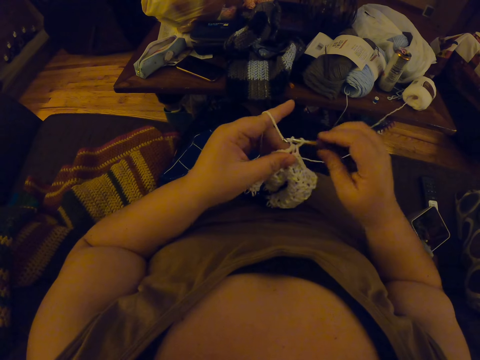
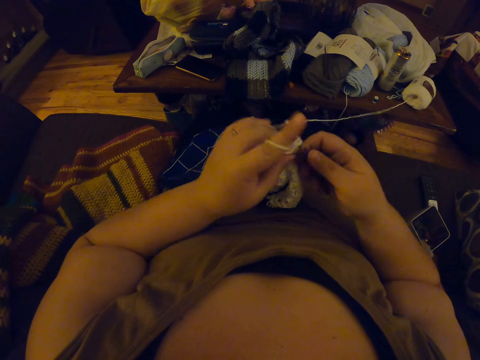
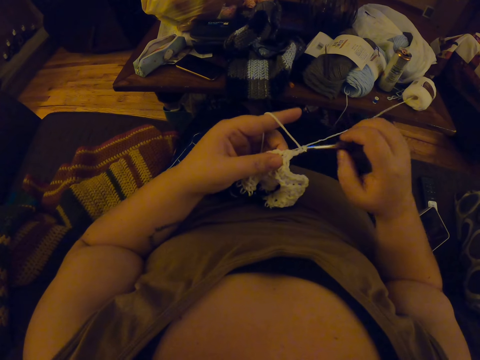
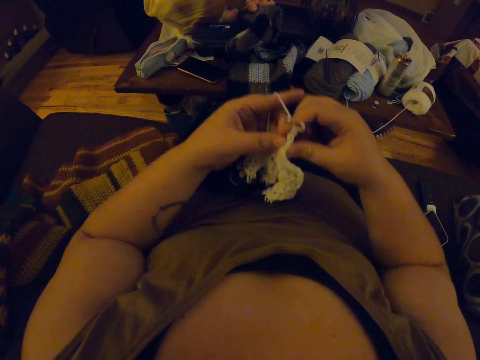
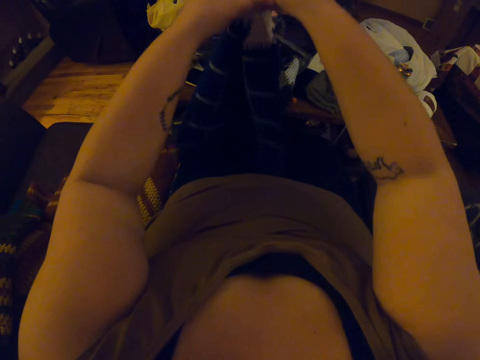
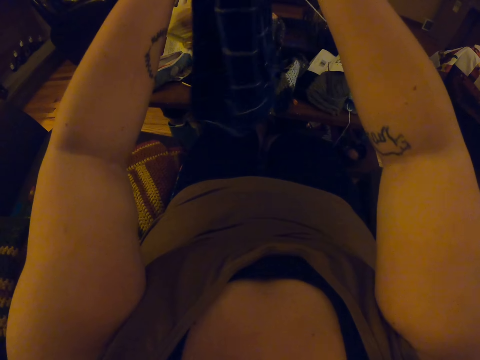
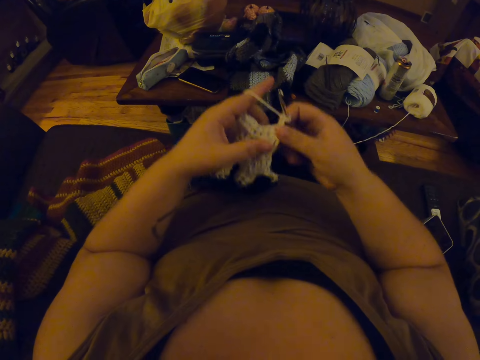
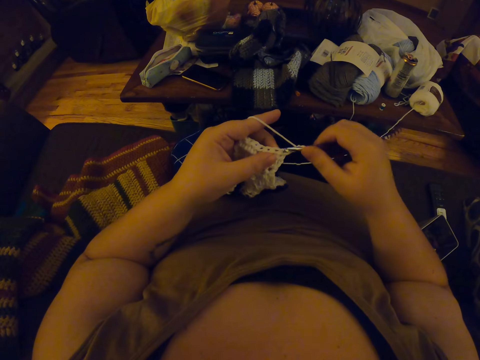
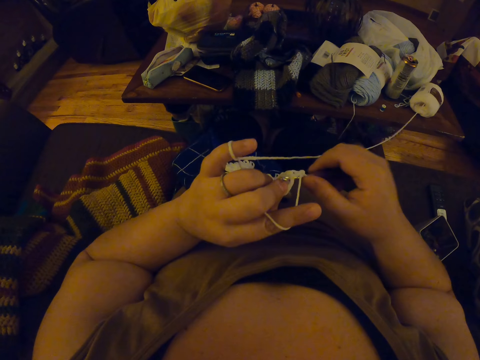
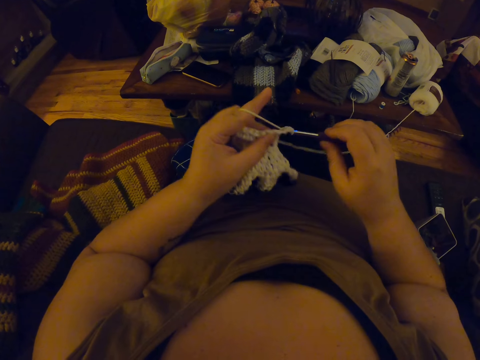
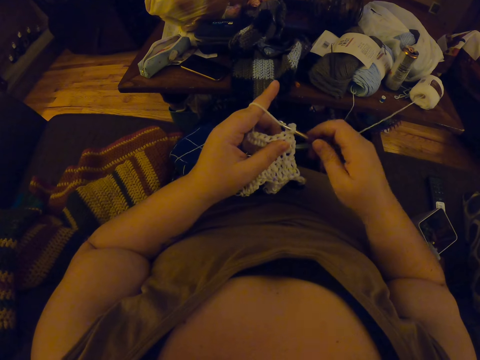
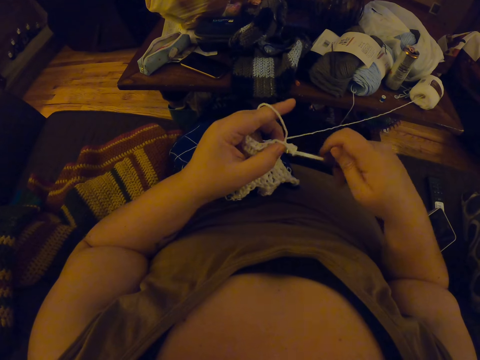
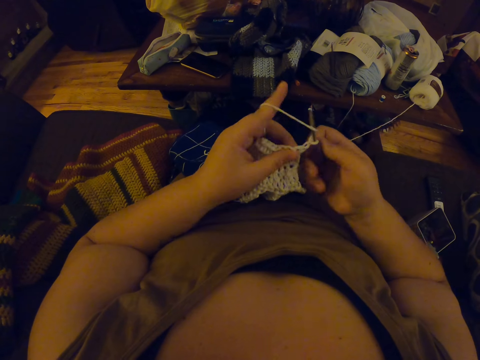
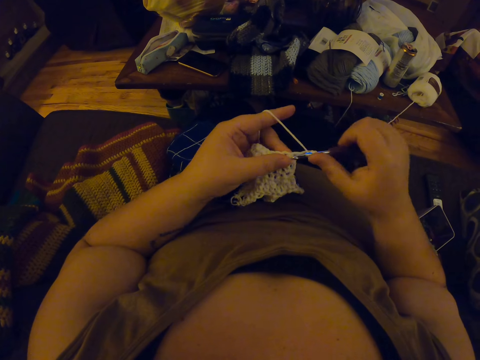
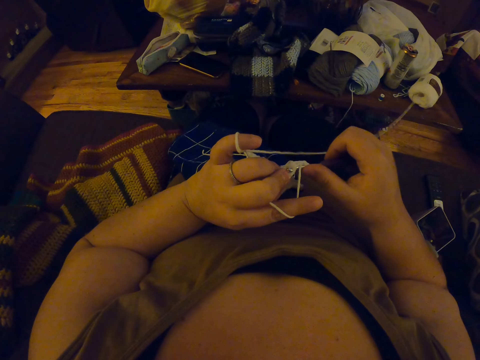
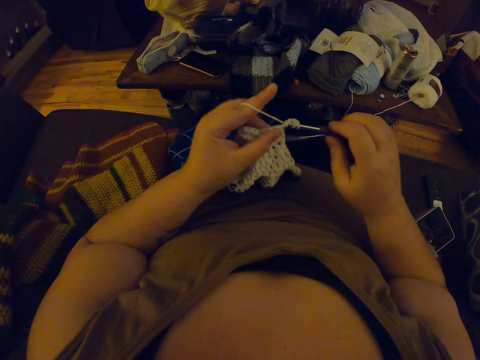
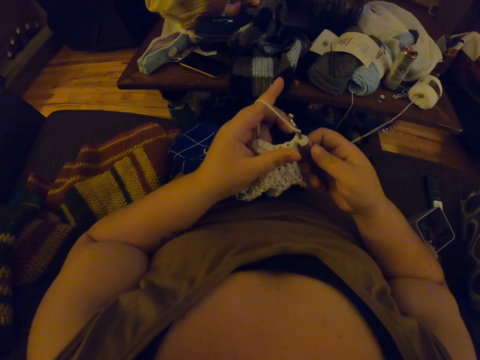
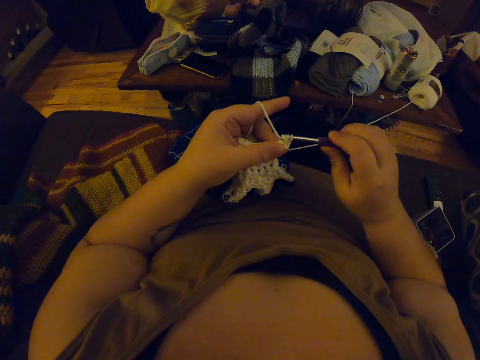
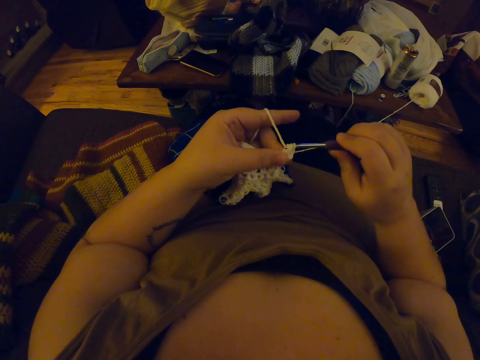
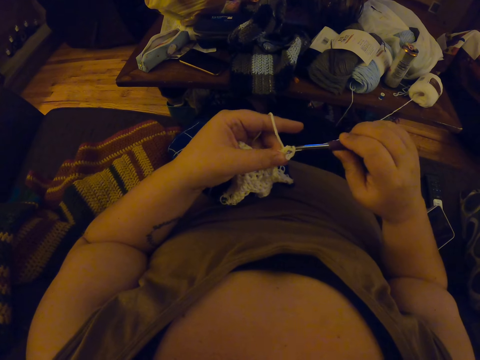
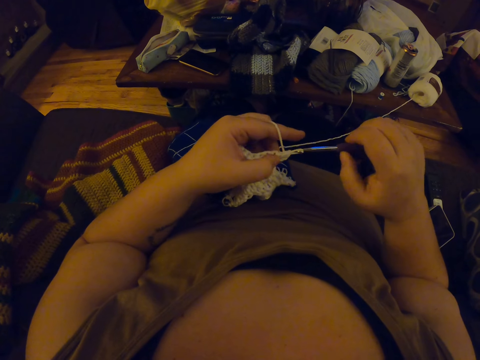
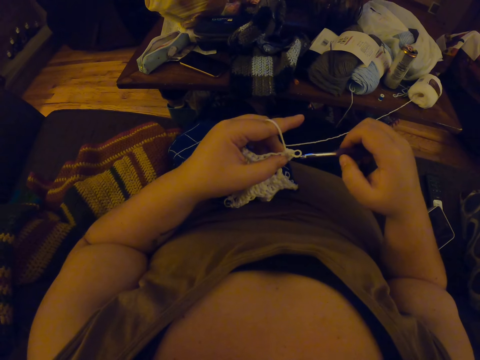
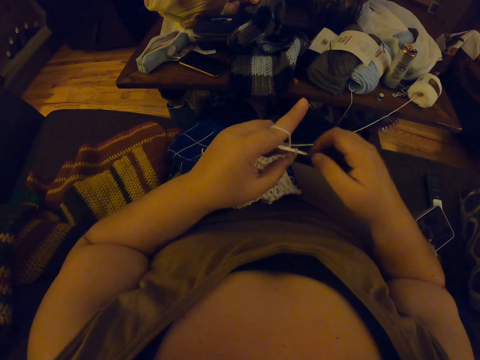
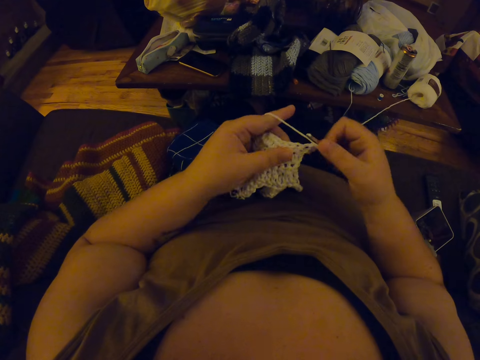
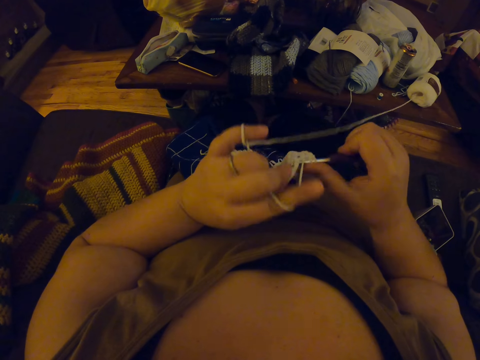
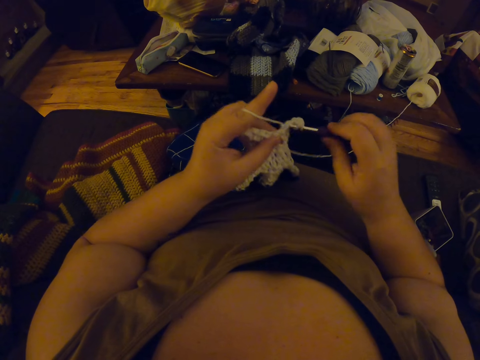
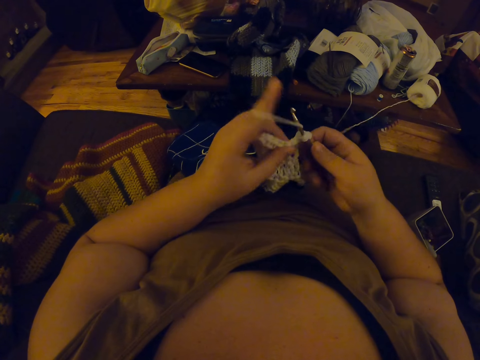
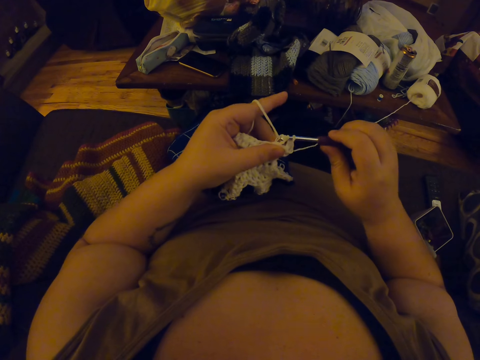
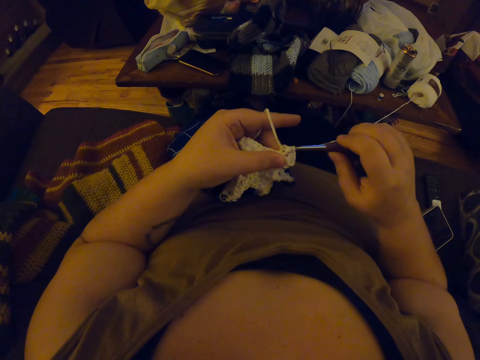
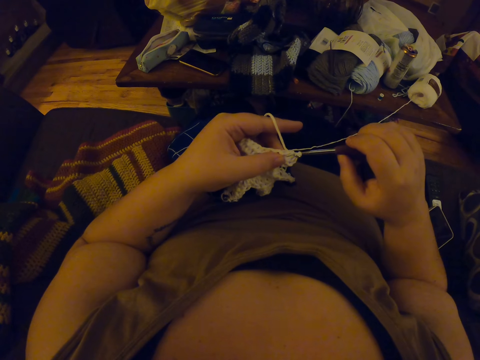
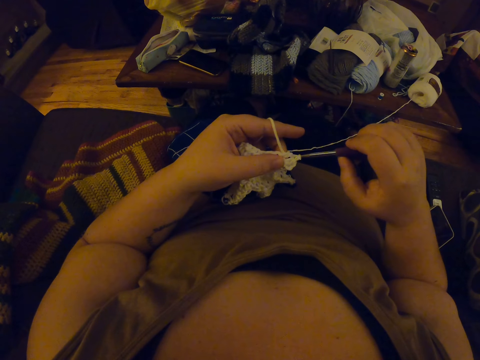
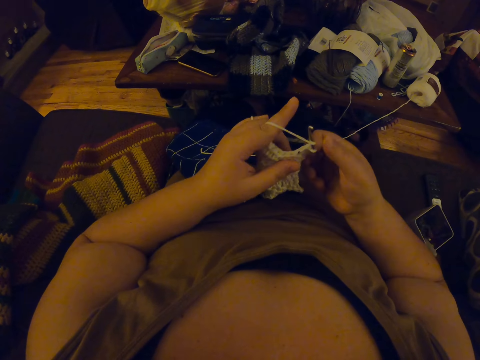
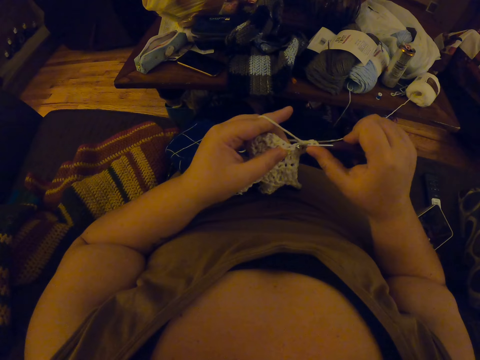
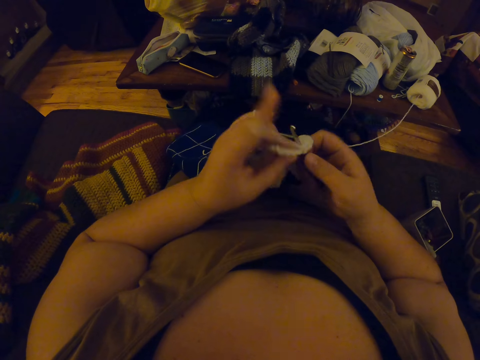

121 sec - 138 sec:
The camera wearer turns the fabric on her lap around again. She straightens the fabric. She continues crocheting with the yarn. She inserts the crochet hook back in the yarn. She continues crocheting with the yarn.

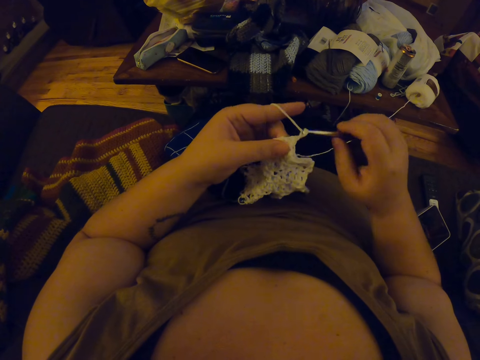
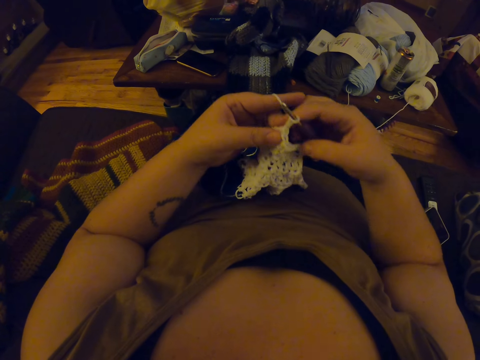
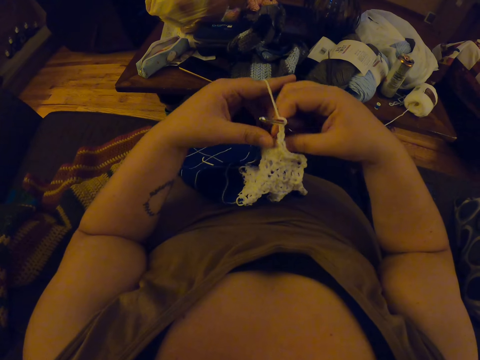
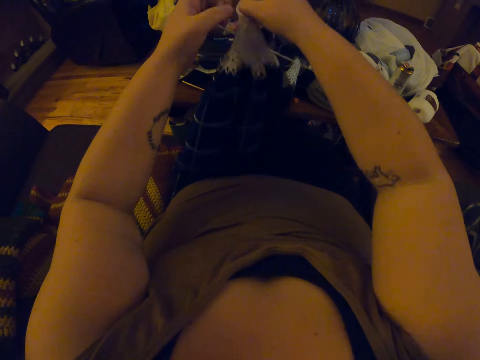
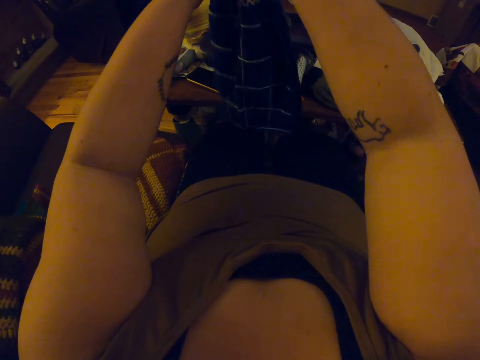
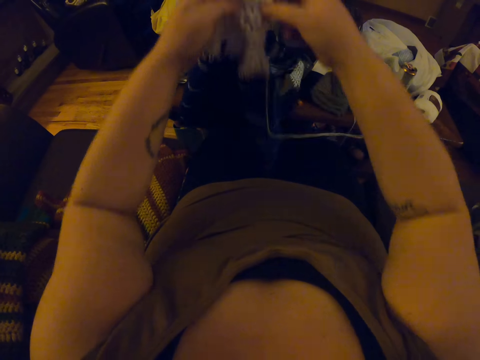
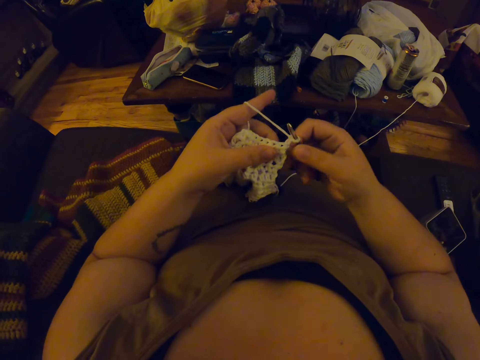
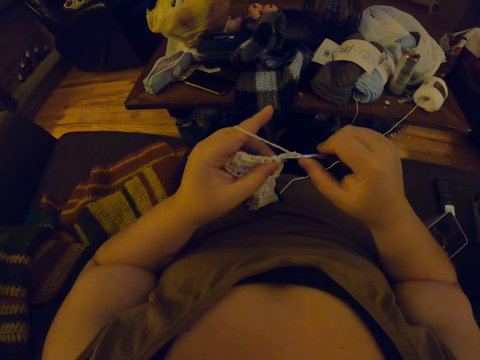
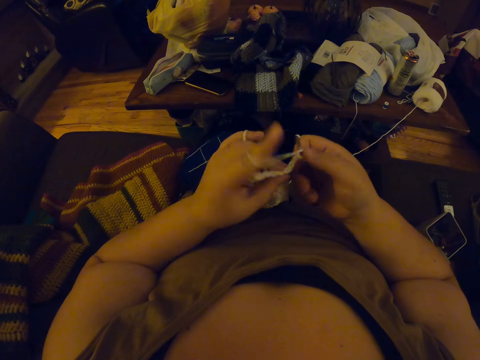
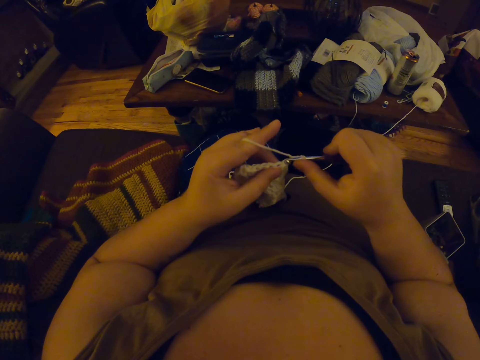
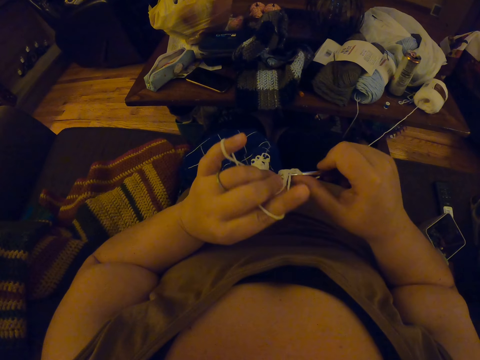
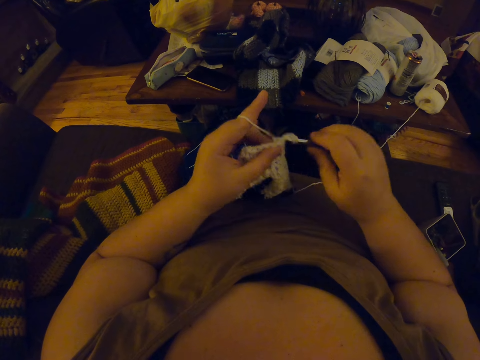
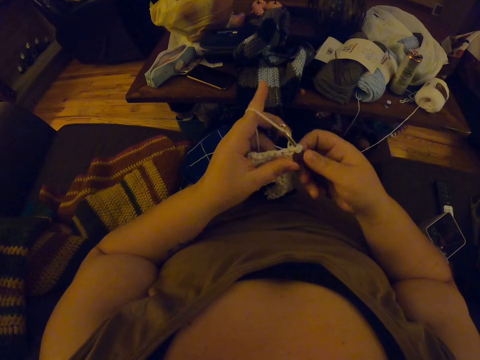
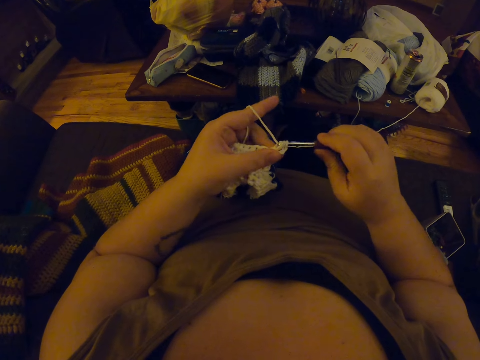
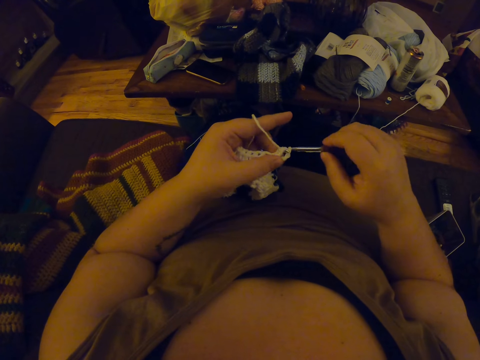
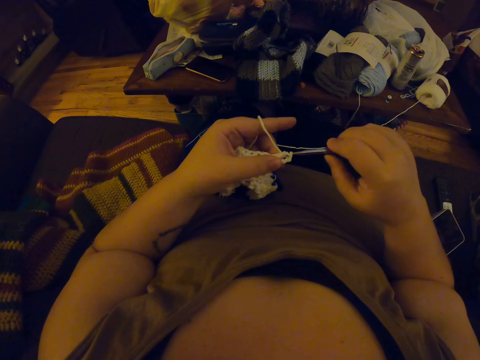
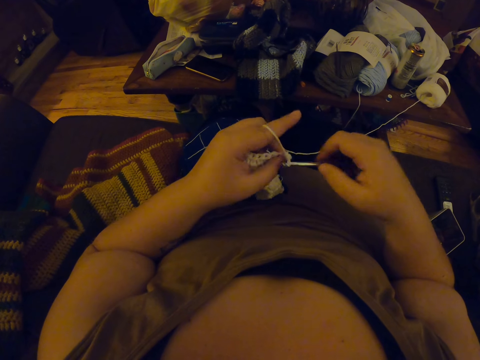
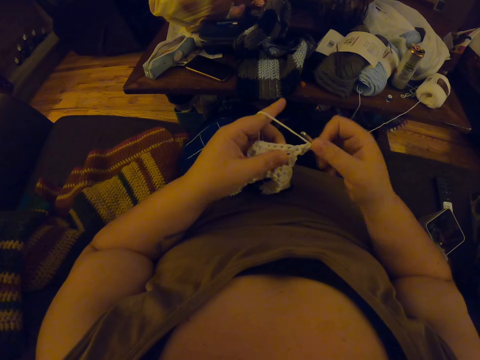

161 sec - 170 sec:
The camera wearer turns the fabric on her lap around again. She straightens the fabric. She continues crocheting with the yarn.
